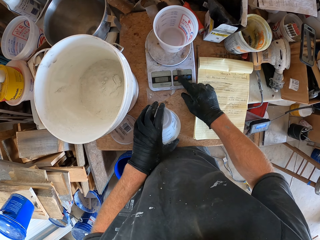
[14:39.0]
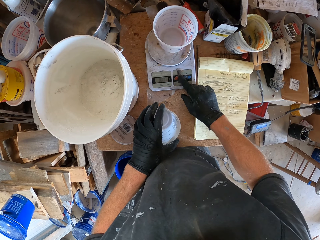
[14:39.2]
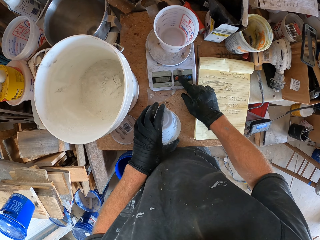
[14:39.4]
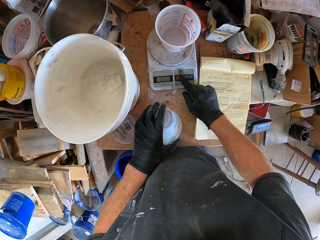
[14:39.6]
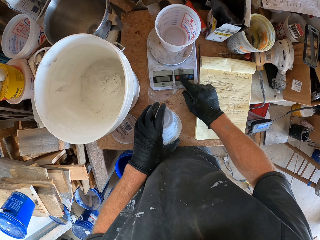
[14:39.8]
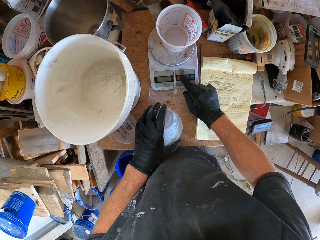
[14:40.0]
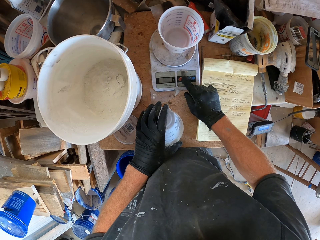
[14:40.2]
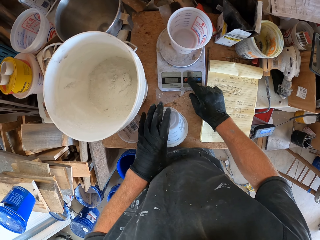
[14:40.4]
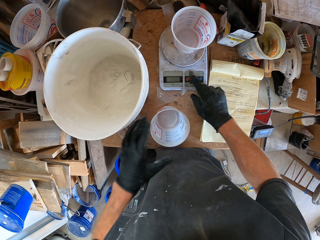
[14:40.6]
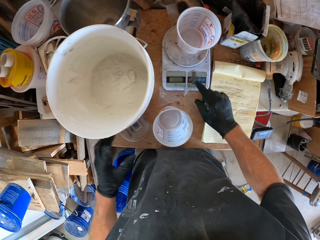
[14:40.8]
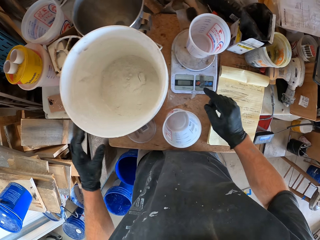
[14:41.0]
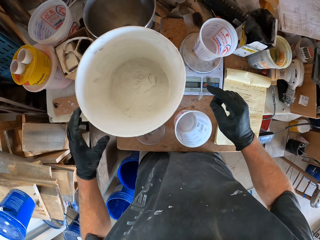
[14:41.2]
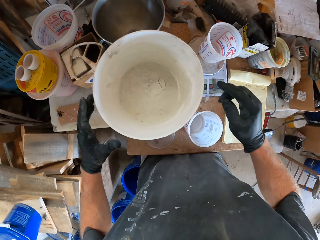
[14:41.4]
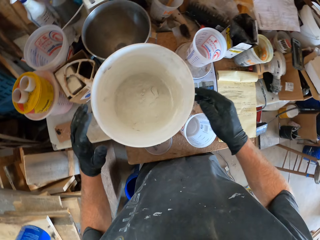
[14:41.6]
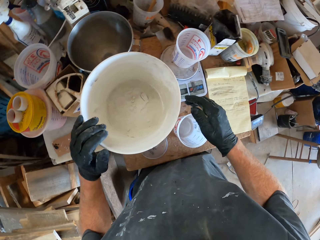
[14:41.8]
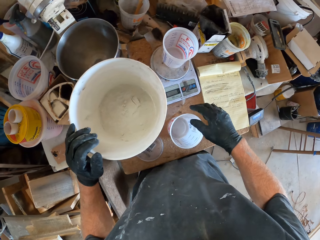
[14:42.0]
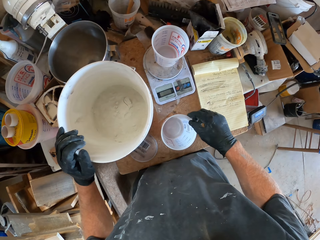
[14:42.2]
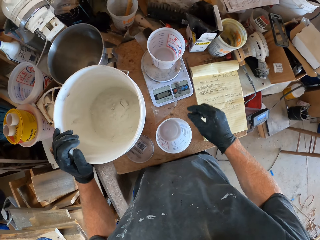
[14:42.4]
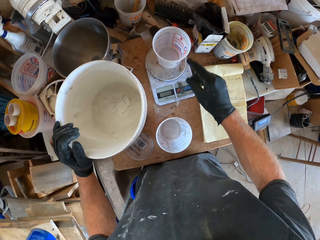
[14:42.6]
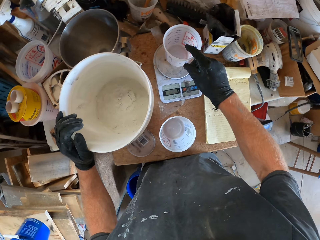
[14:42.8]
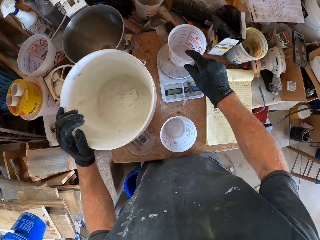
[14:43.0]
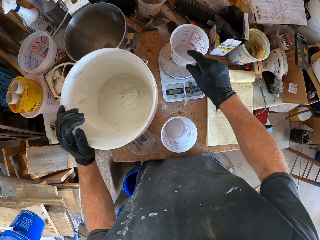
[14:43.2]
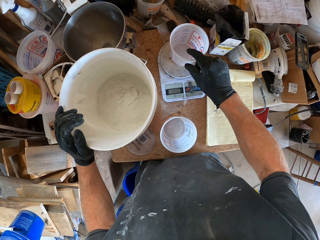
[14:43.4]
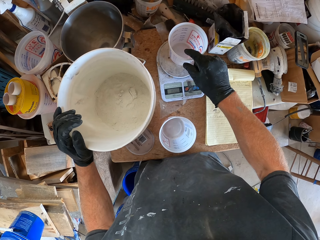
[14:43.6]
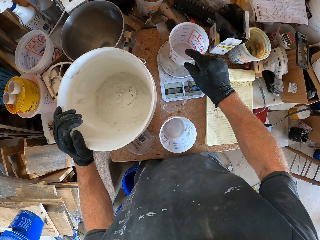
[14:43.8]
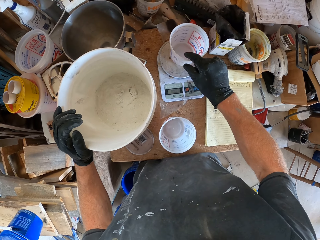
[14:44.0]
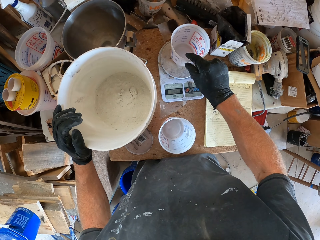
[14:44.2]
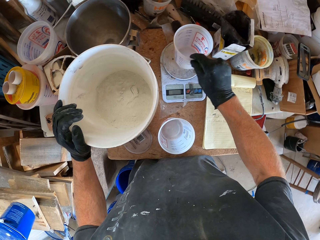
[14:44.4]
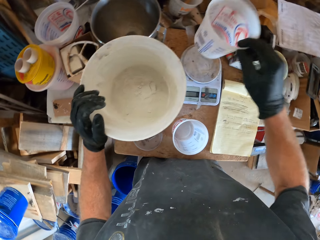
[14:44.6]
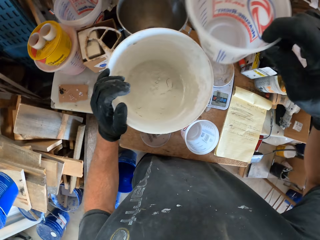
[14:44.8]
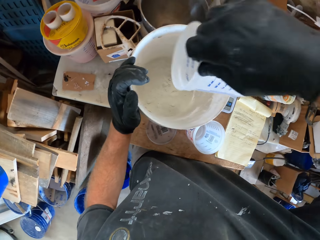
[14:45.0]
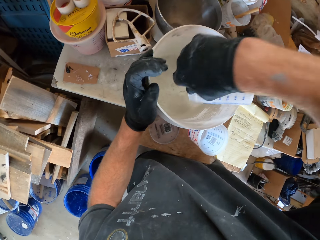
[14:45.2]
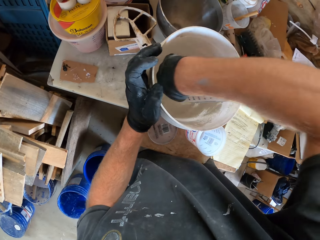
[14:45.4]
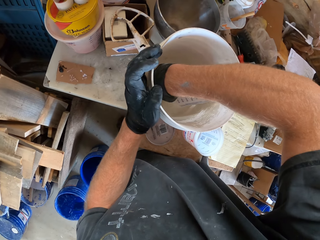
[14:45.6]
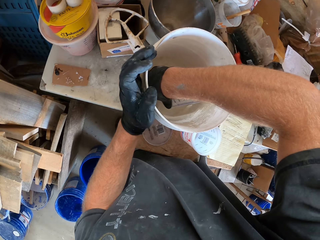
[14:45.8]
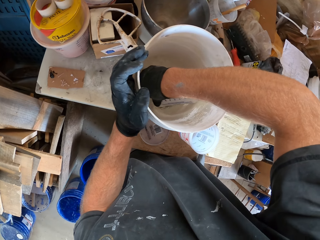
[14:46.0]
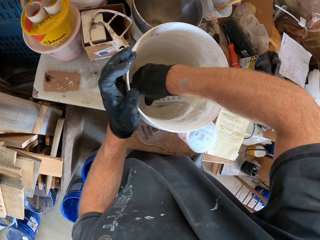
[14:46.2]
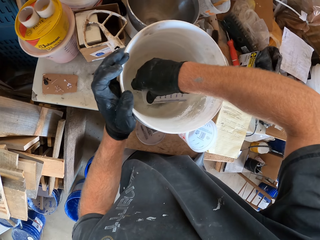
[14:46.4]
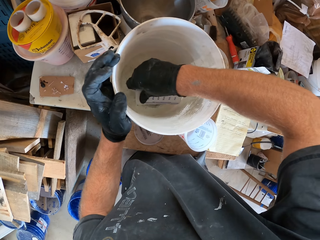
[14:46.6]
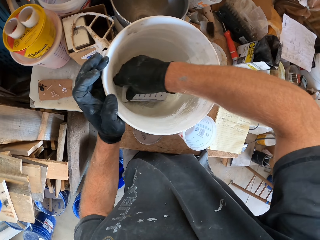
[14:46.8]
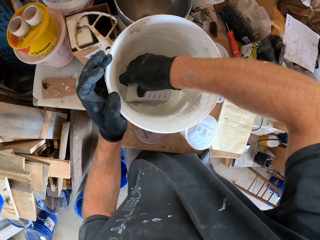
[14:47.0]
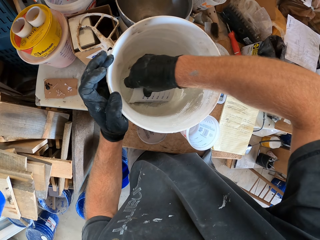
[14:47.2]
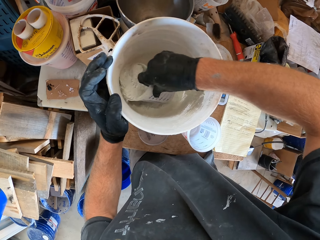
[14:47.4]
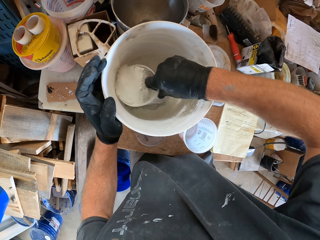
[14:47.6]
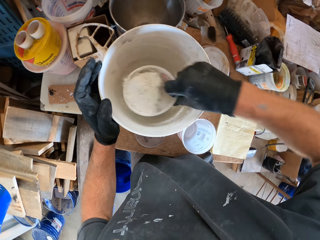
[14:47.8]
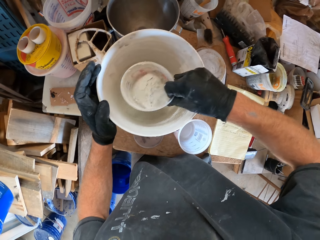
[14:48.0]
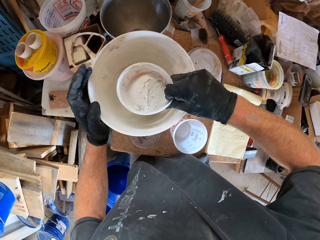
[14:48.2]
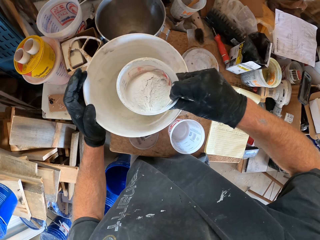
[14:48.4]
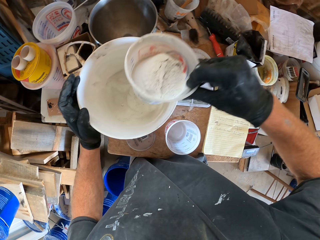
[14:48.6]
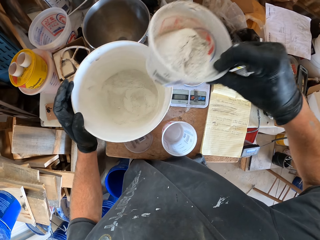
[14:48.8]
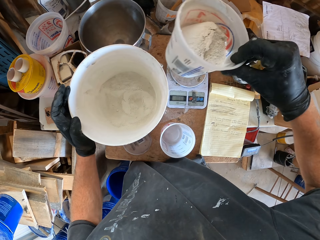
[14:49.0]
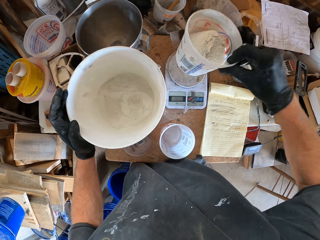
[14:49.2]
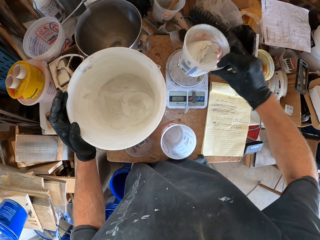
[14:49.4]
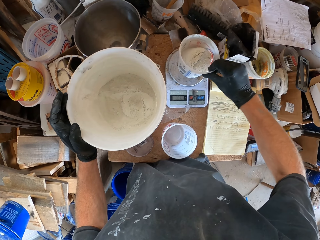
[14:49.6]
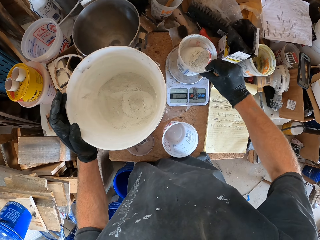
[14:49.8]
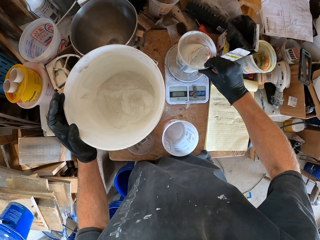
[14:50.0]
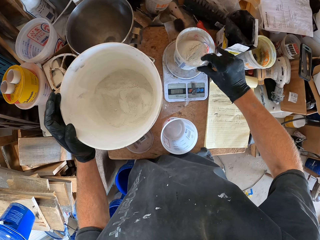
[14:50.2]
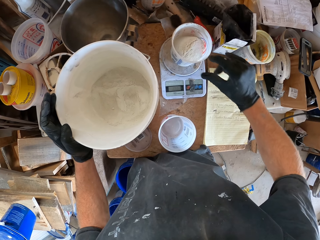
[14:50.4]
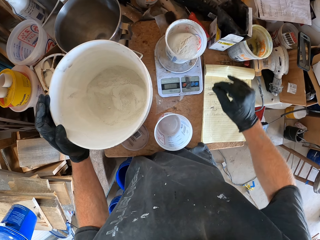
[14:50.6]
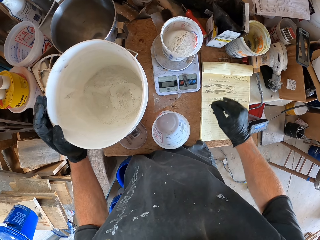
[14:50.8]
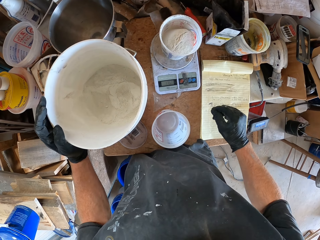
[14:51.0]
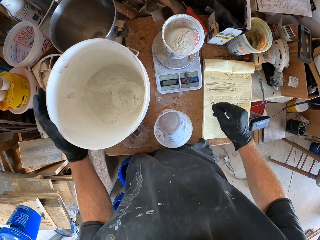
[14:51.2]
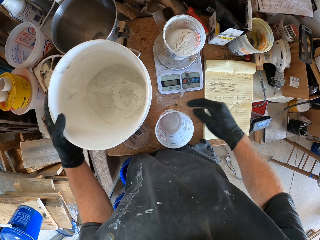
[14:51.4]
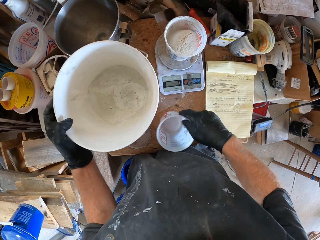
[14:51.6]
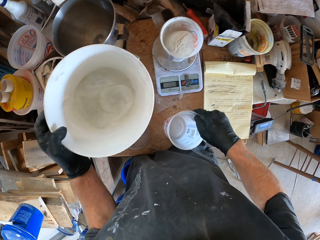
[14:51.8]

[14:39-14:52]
The camera wearer holds the container. He holds the white bucket with his left hand. He takes the small container from the weighing scale with his right hand. He takes some white cement from the white bucket with the small container. He puts the container in the bucket. He puts the white solid in the container. He puts the small container with white cement on the weighing scale.

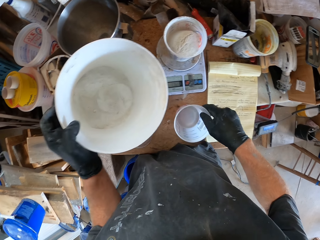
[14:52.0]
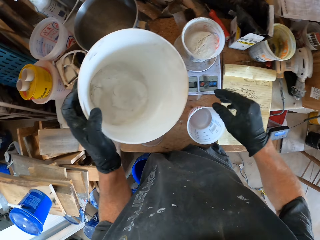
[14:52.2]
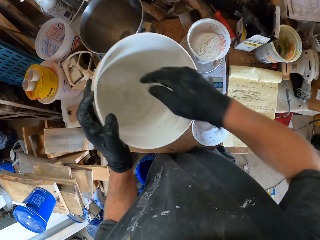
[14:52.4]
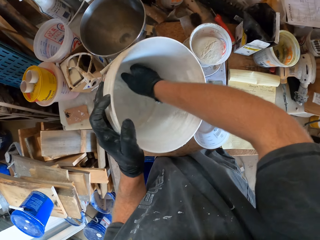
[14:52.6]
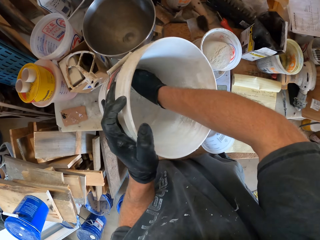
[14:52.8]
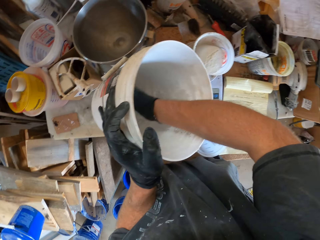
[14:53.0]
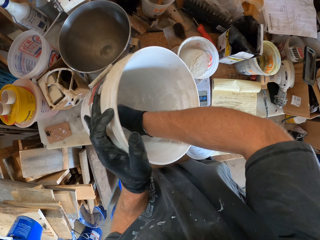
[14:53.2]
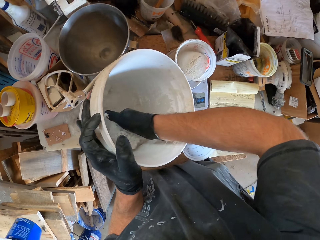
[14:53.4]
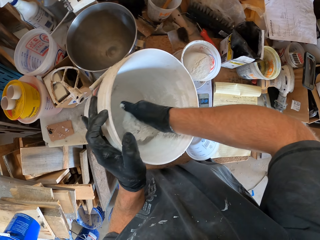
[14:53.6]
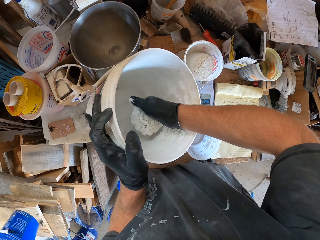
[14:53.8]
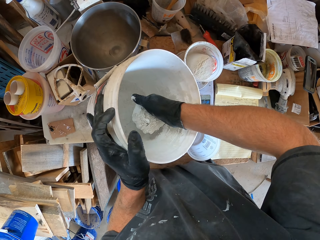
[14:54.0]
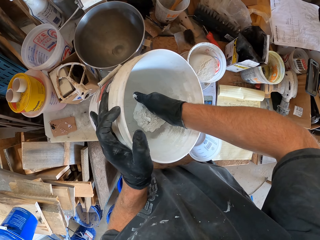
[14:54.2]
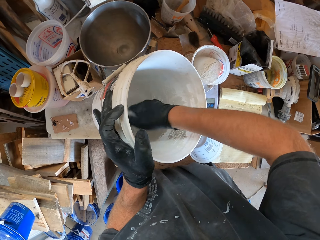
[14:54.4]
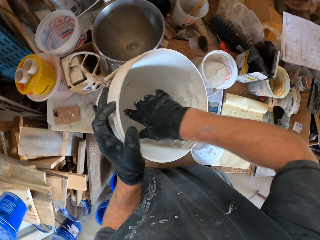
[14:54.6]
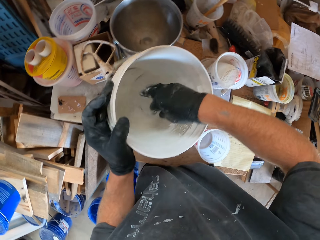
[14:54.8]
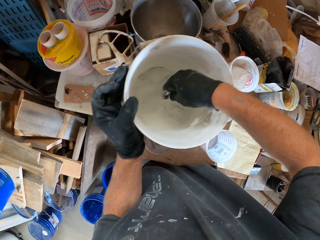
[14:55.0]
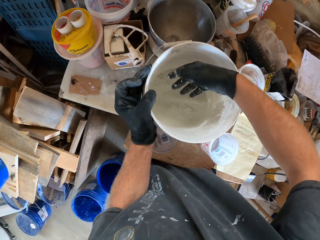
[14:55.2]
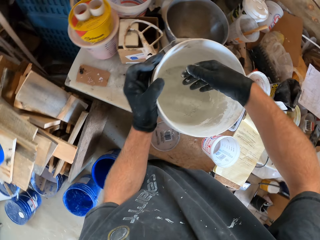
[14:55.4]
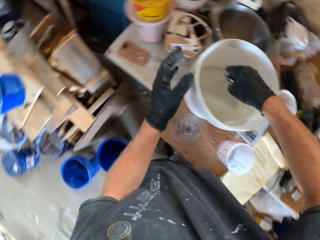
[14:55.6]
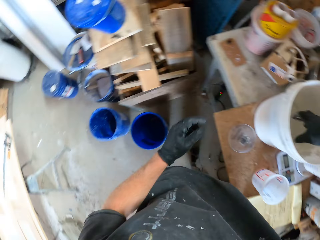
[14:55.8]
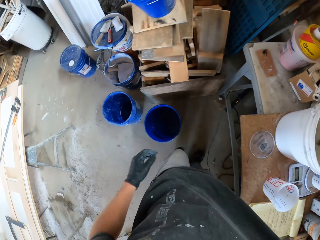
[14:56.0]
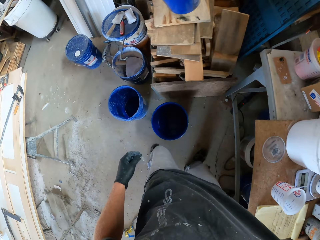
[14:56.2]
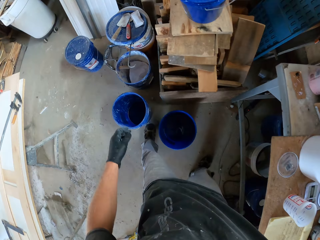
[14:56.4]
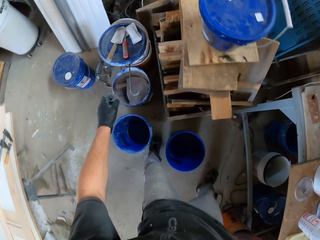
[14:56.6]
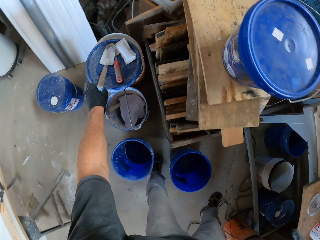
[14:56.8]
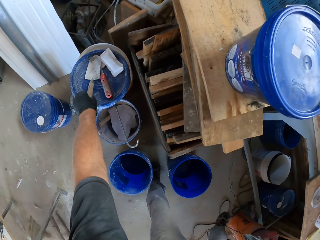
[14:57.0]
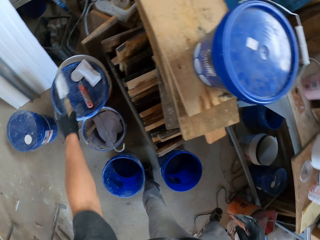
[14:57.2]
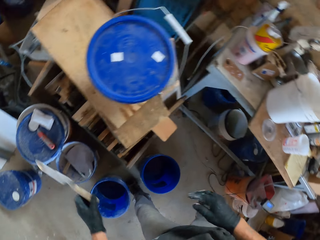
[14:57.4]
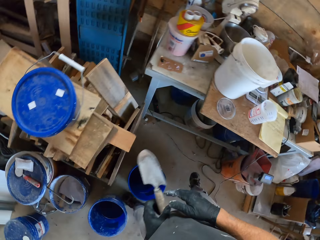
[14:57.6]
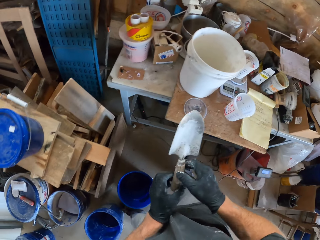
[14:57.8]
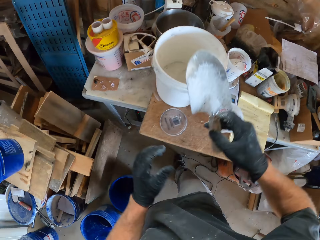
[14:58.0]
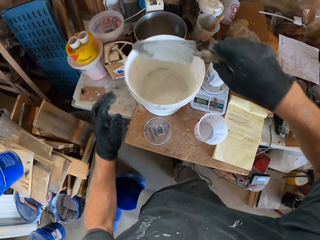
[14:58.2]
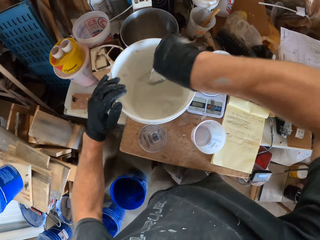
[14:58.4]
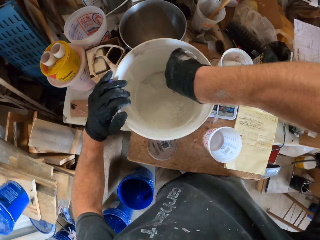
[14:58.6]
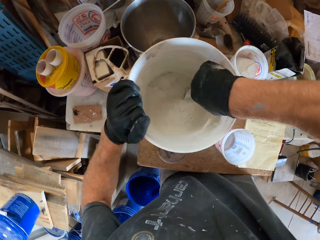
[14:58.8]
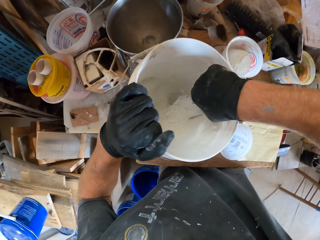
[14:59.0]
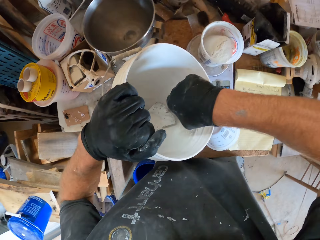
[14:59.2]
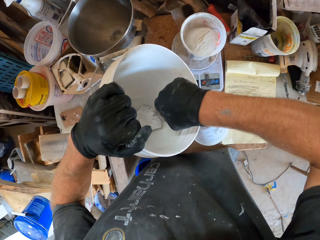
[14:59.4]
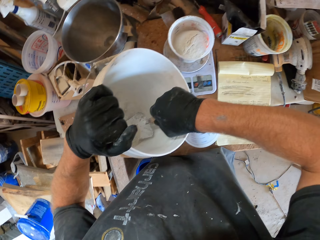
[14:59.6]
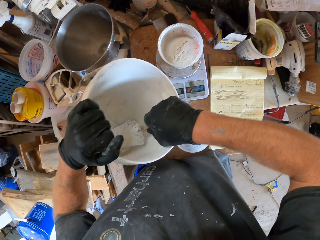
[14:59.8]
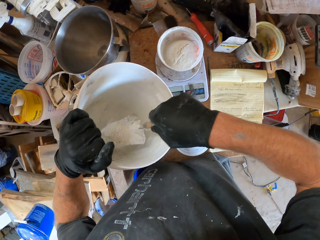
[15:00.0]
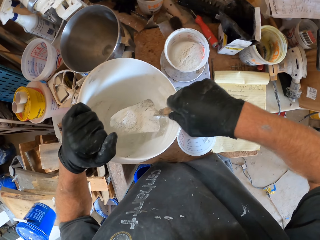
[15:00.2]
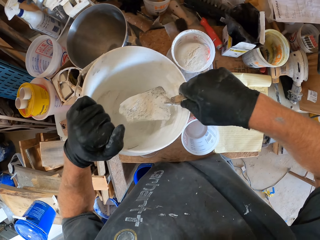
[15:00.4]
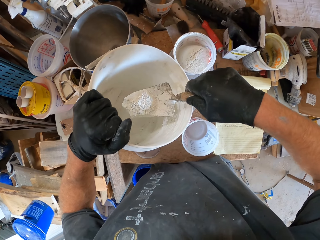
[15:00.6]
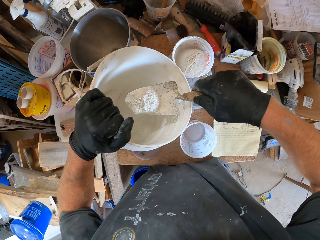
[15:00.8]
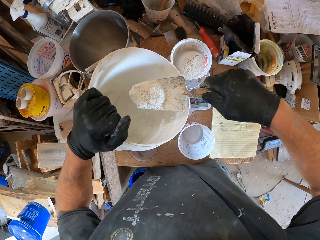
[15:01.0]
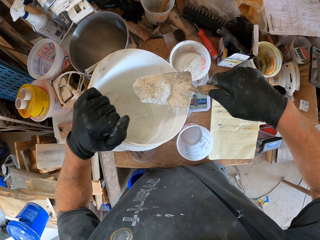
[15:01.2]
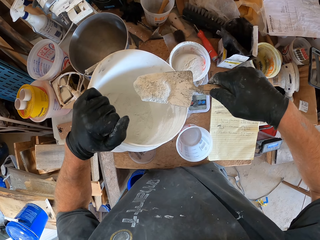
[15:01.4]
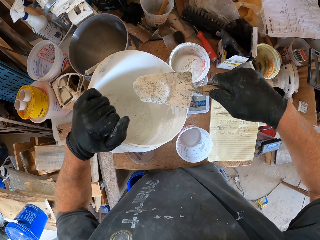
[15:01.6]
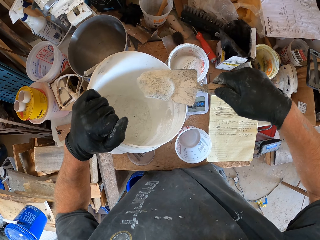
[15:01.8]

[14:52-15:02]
The camera wearer moves the container. He lifts the white bucket with his left hand. He touches the other small container on the table with his right hand. He packs some white cement from the white bucket with his right hand. He pours the white cement back into the white bucket. He drops the white bucket on the table. He moves towards the white trowel. He walks away. He picks the hand trowel from the lid on a container with his left hand. He passes the hand trowel from his left hand to his right hand. He puts the trowel in the bucket. He packs some white cement from the white bucket into the small container on the weighing scale with the hand trowel. He lifts the white bucket with his left hand.
